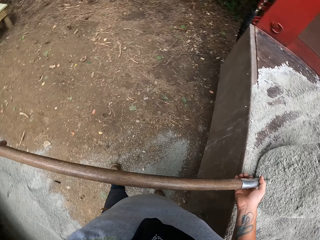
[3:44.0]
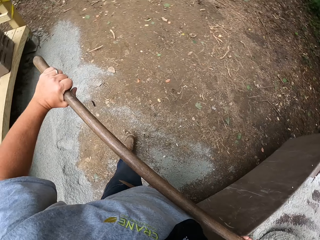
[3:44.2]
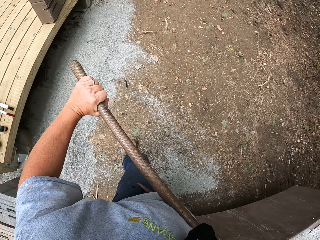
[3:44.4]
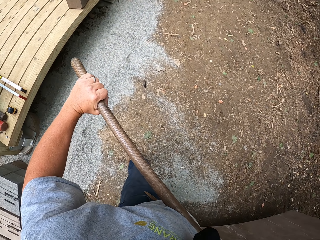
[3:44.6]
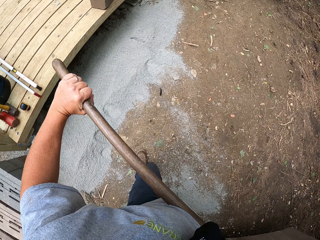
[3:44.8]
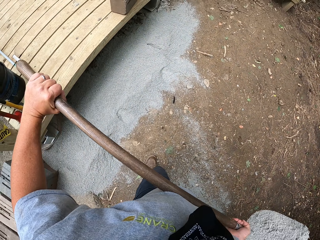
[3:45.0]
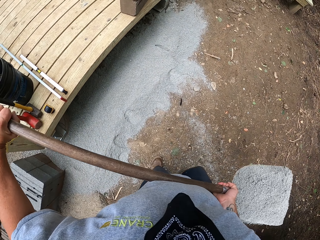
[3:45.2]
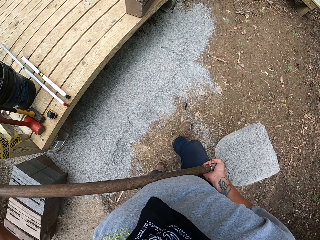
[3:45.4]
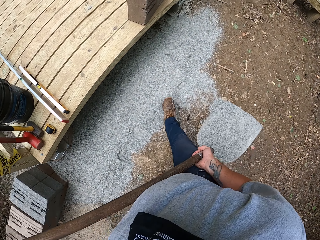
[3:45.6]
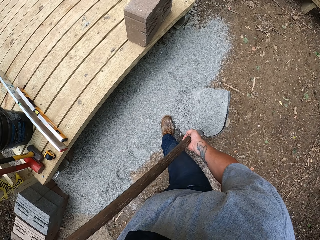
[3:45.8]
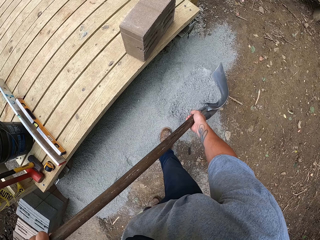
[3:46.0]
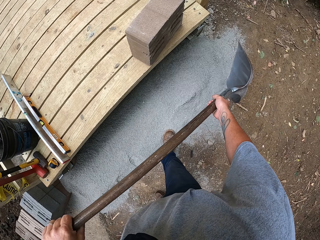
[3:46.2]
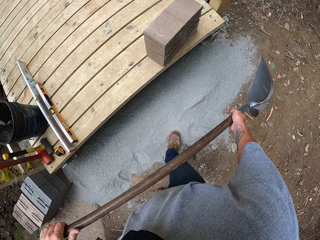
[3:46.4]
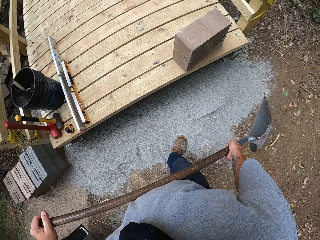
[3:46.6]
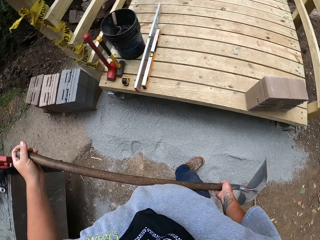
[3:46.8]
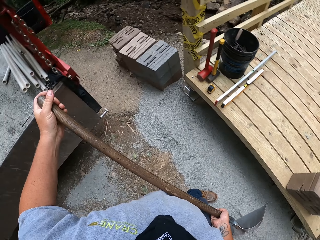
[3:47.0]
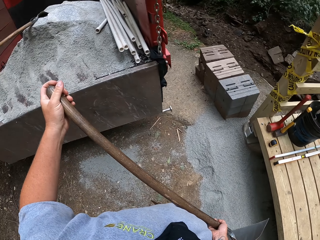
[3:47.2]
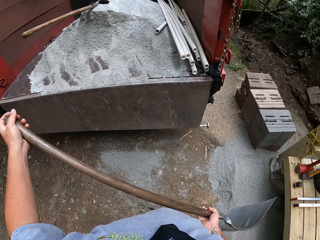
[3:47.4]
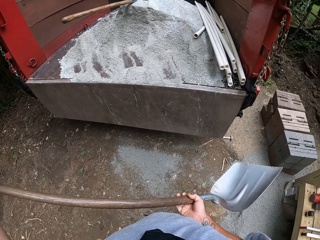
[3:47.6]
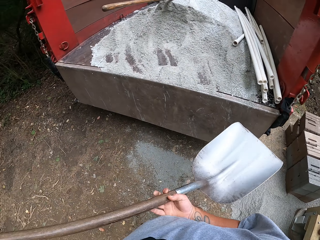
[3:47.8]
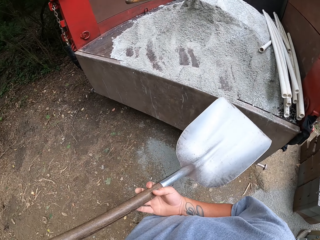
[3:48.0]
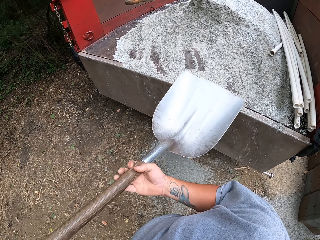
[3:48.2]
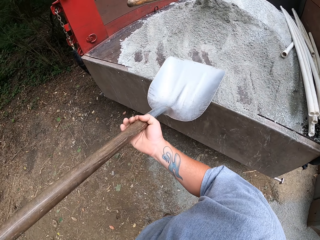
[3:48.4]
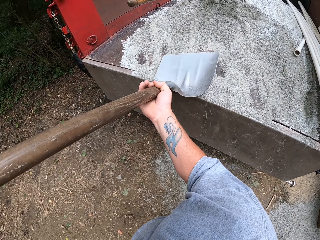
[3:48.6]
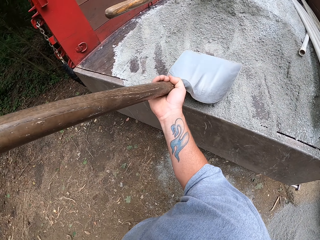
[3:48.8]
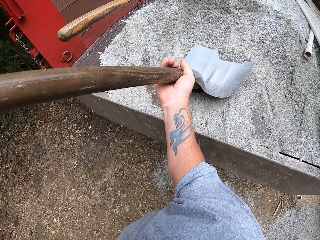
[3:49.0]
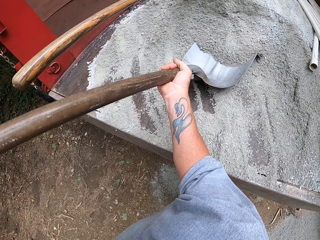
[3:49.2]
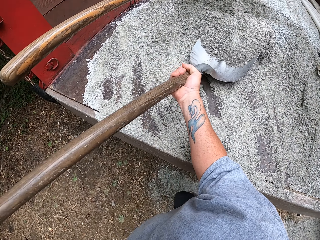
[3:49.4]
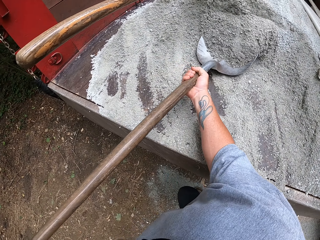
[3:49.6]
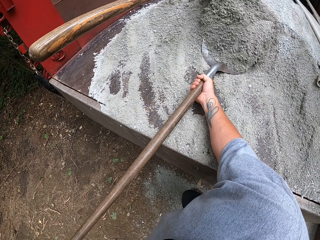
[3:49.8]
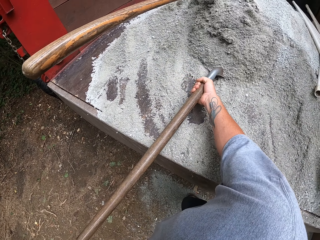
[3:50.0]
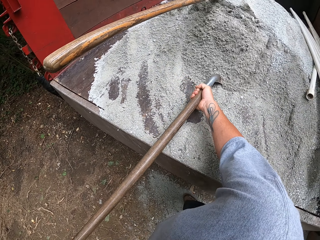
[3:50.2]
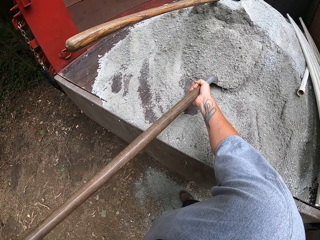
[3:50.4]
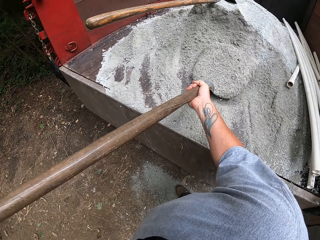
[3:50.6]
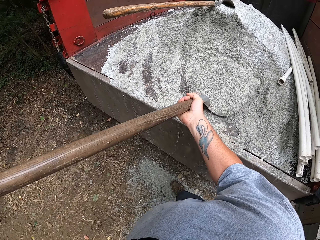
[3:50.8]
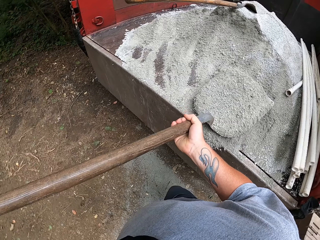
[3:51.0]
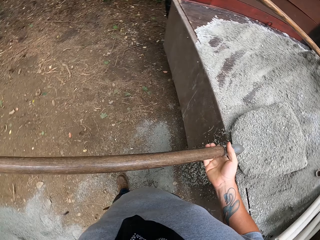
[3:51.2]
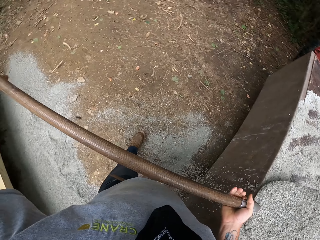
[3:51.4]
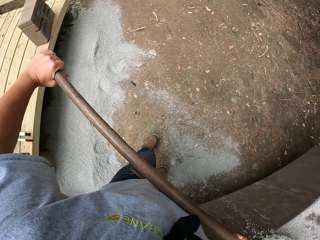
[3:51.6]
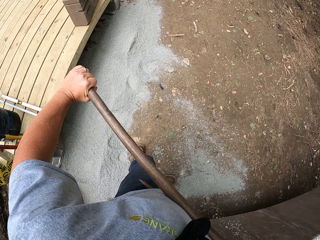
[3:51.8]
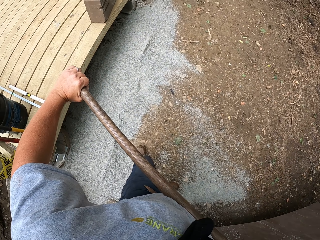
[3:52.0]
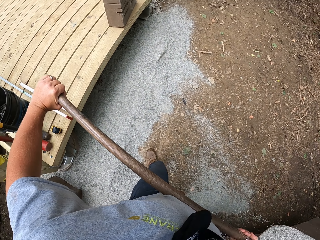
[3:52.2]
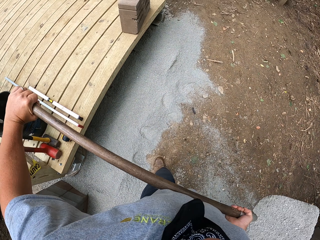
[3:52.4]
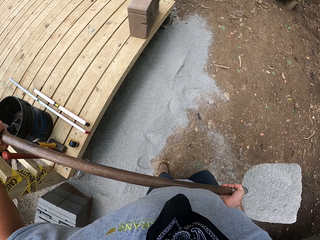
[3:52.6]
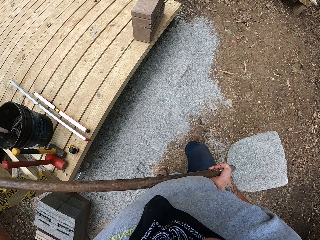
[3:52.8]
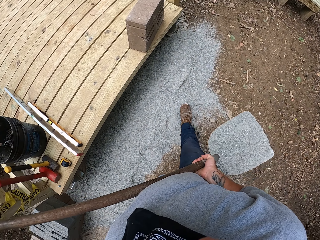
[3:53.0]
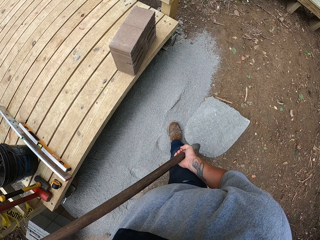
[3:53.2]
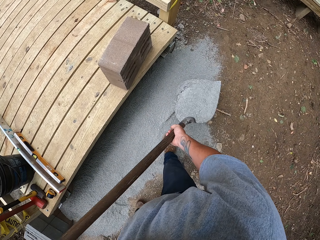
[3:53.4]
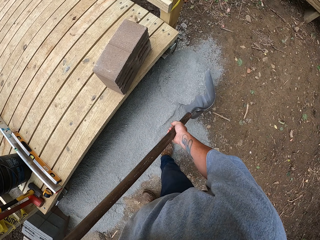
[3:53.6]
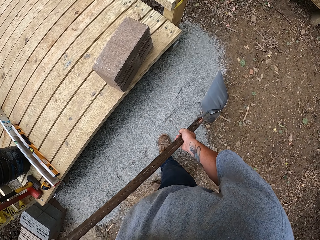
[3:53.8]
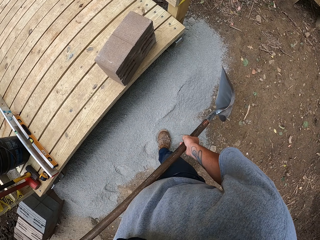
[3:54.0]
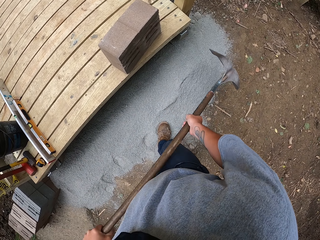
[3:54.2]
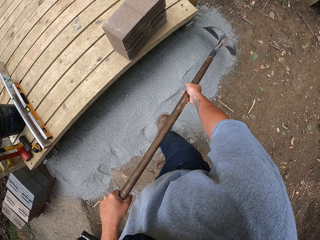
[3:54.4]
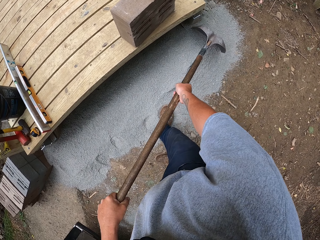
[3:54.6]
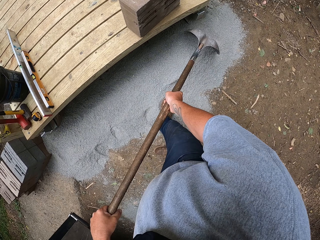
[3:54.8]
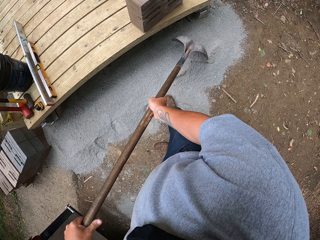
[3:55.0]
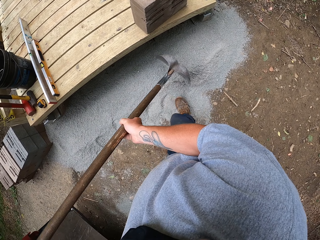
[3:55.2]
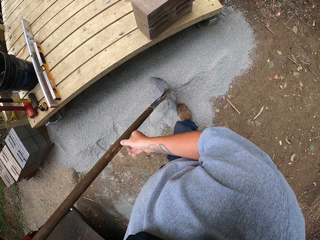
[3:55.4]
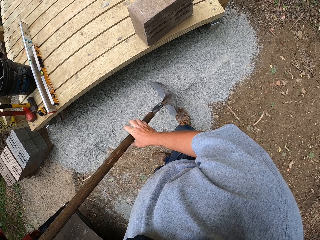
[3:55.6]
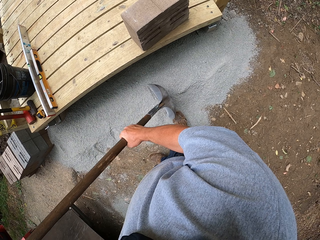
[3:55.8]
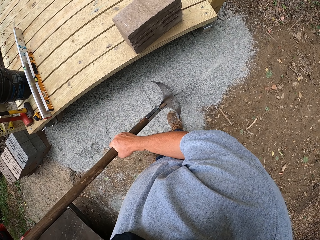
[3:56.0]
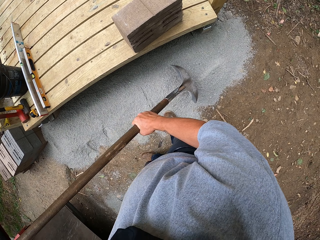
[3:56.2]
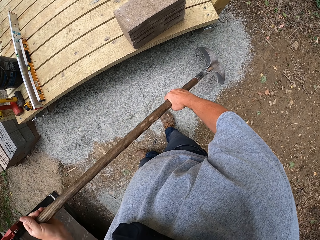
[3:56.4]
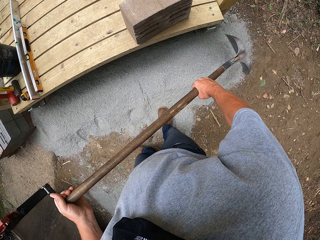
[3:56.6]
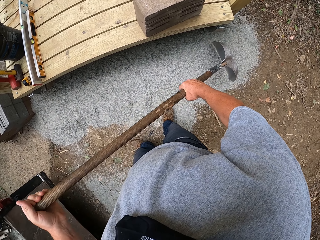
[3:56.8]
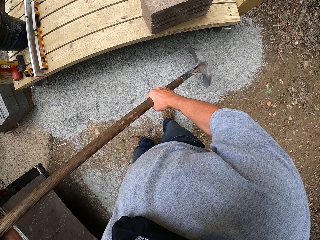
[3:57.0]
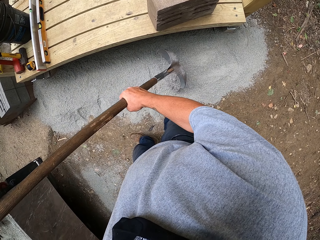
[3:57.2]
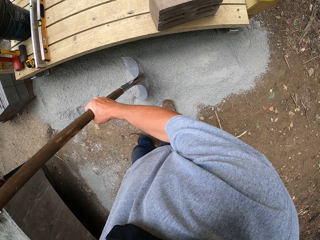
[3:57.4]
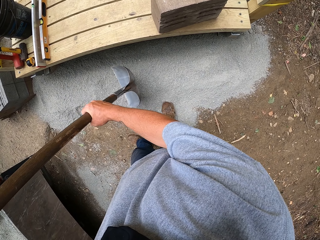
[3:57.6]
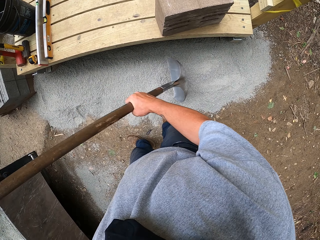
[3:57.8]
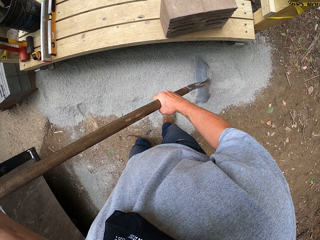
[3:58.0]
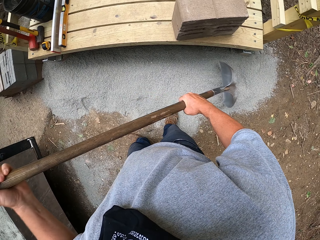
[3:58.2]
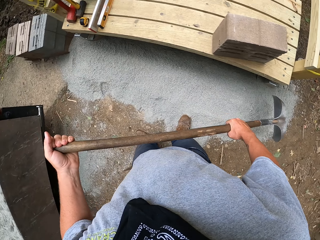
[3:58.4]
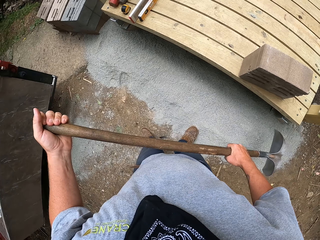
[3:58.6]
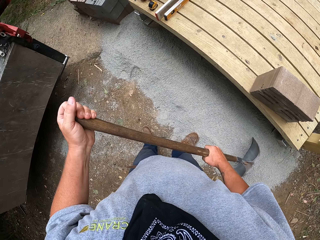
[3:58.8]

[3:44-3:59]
The camera wearer pours the sand on the ground under the bridge. They scoop the sand with a shovel. They pour the sand on the ground under the bridge. They spread the sand on the ground with the shovel.

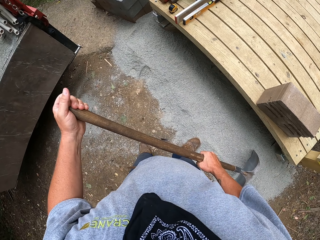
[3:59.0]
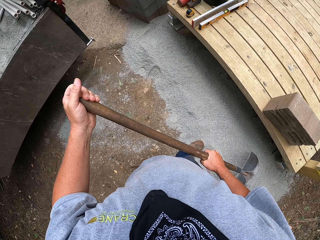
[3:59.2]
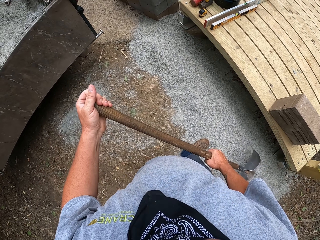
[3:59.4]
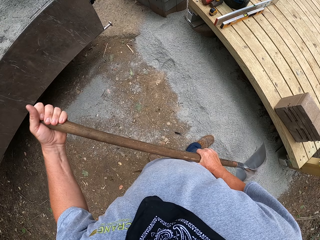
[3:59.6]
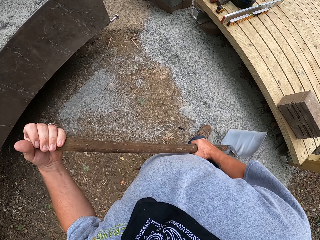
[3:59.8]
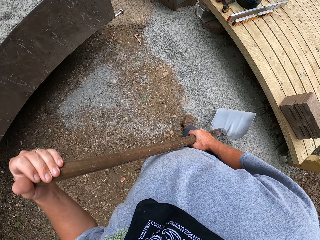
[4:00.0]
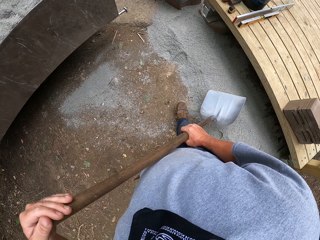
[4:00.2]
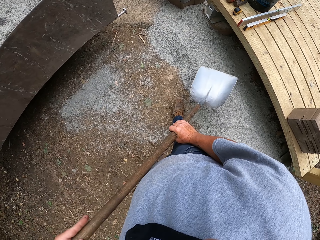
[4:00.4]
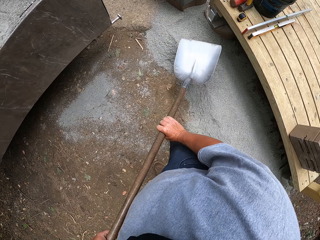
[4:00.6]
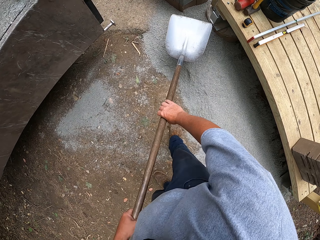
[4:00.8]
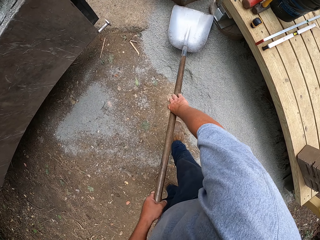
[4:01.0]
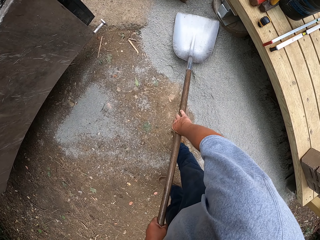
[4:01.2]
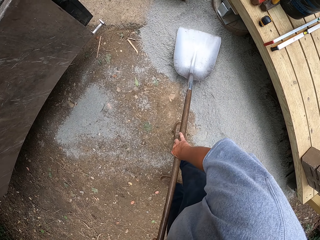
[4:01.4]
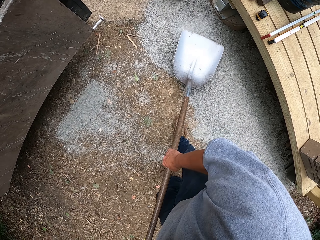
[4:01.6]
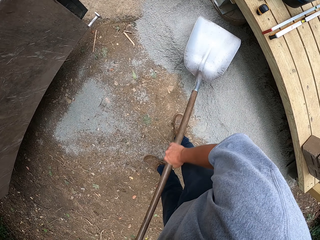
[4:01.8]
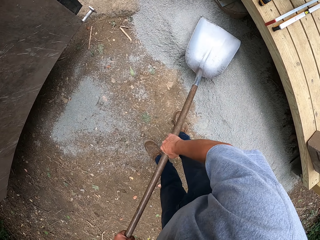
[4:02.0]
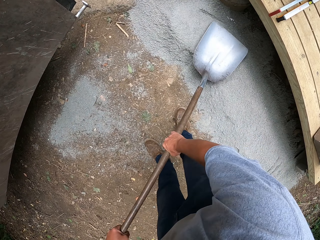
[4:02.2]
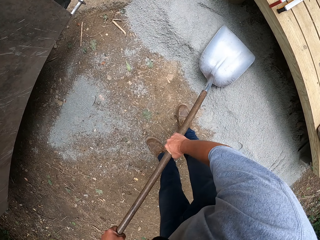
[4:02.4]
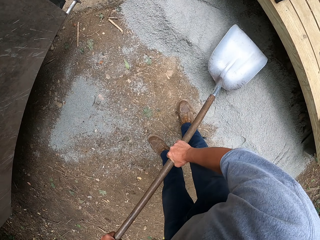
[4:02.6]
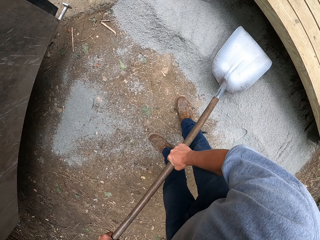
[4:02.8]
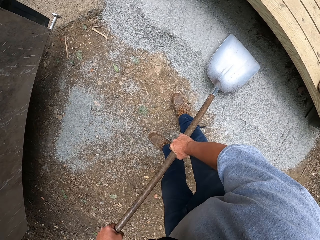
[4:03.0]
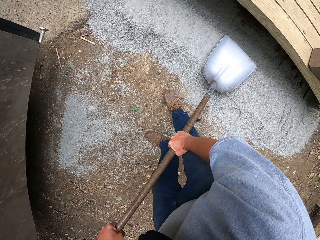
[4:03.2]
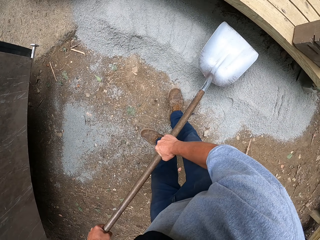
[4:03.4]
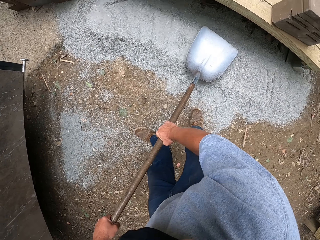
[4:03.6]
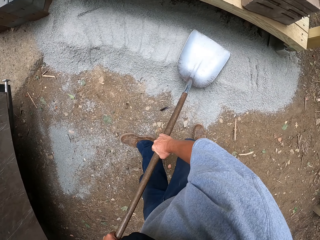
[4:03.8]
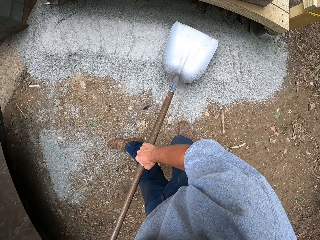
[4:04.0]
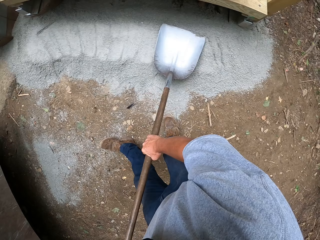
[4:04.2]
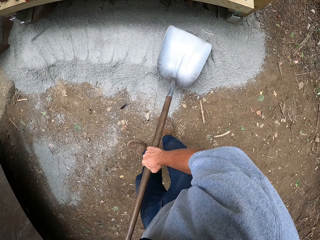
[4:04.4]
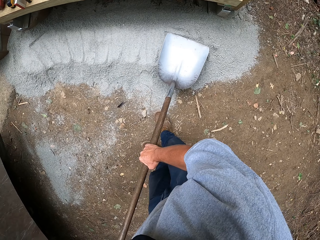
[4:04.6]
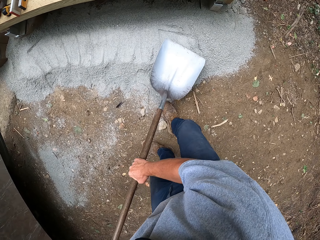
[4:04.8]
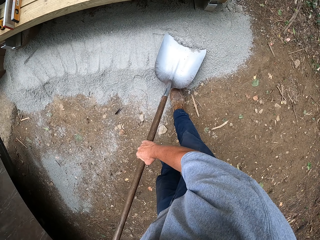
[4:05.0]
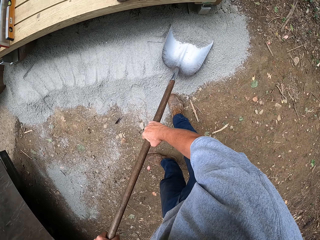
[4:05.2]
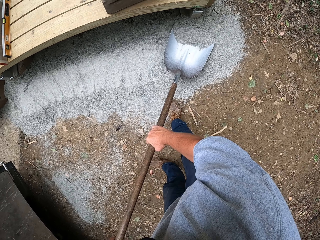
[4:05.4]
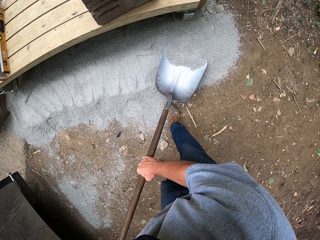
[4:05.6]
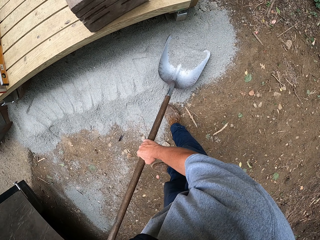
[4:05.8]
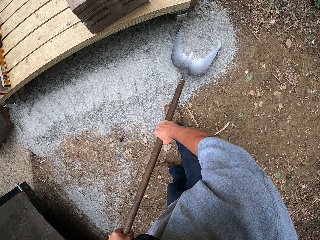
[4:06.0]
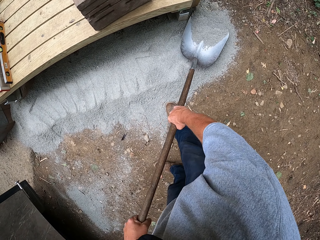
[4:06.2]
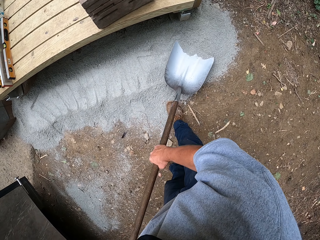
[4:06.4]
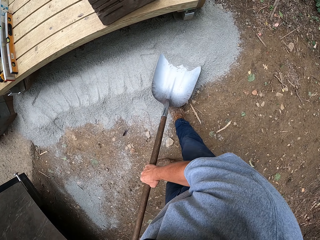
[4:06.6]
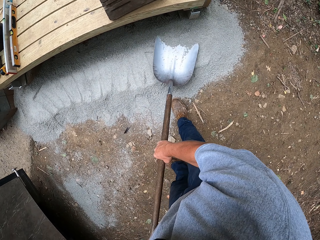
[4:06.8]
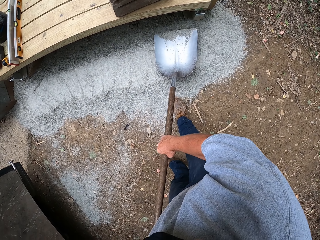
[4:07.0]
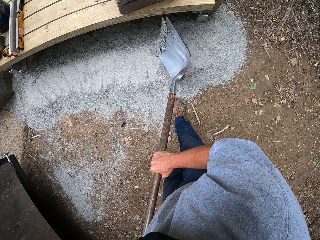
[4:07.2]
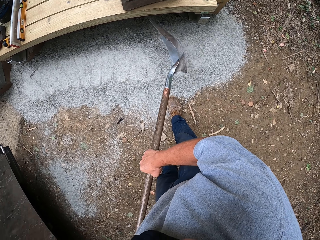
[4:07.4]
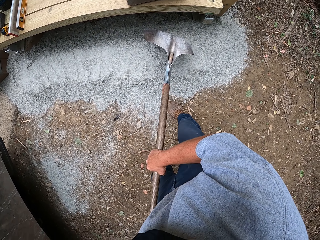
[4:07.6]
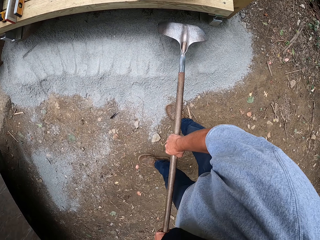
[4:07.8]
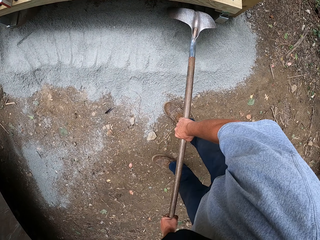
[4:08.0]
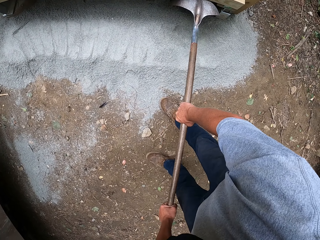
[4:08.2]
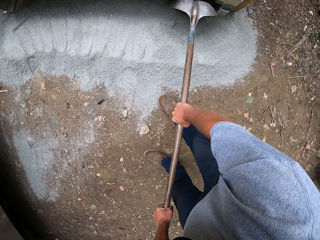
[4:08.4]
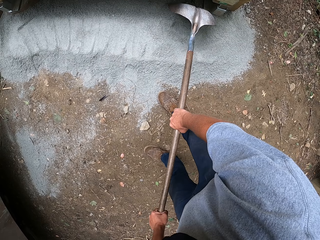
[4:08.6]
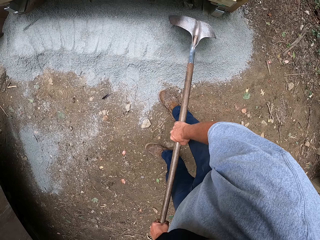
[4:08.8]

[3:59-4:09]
The camera wearer presses the sand on the ground with the shovel.
